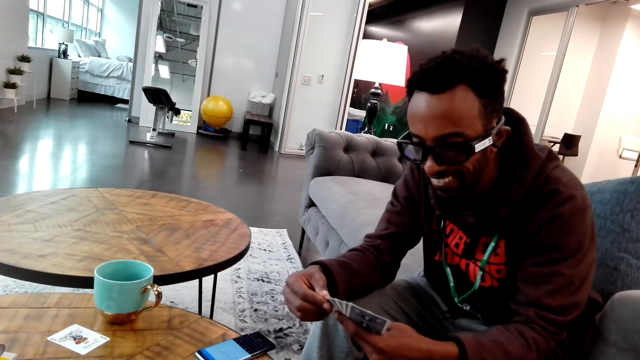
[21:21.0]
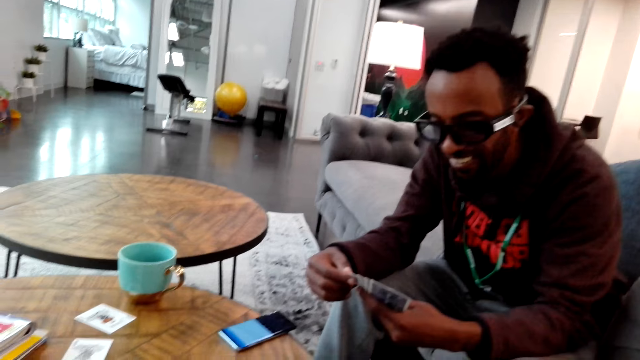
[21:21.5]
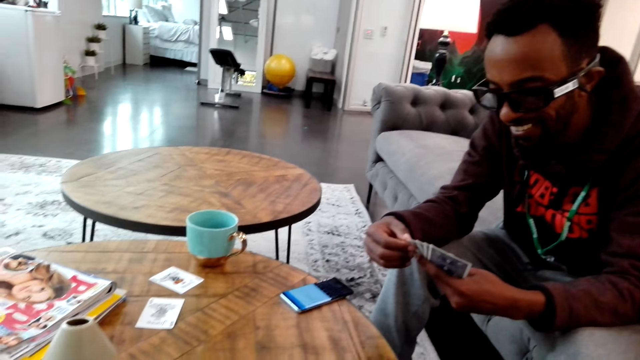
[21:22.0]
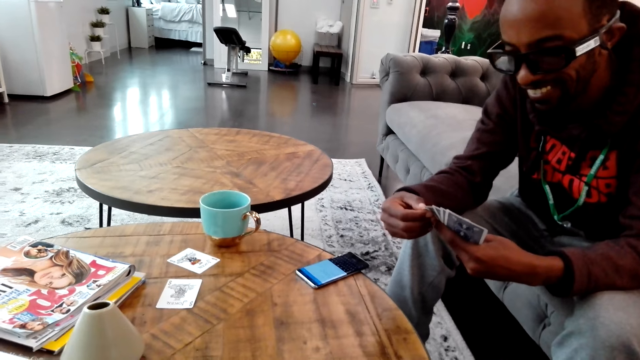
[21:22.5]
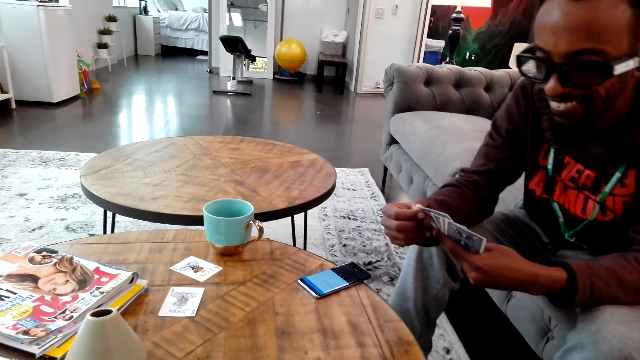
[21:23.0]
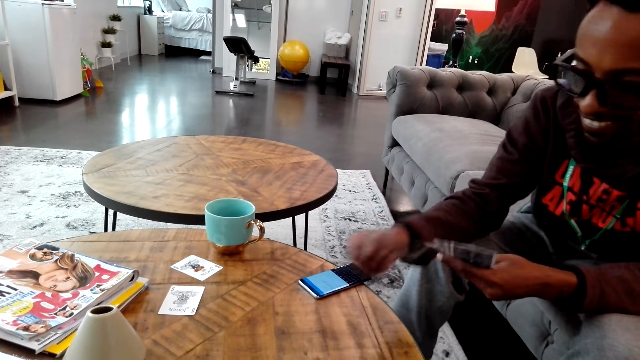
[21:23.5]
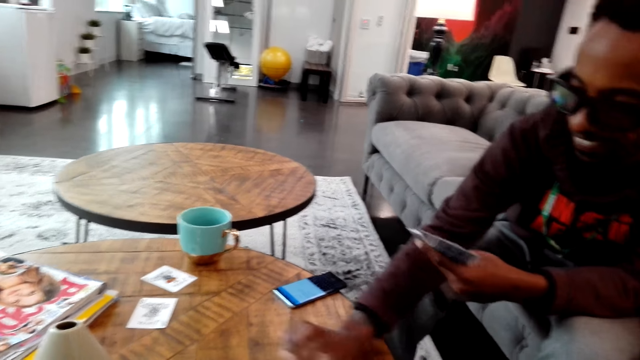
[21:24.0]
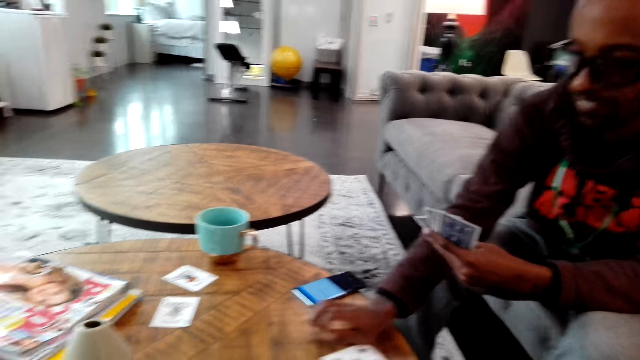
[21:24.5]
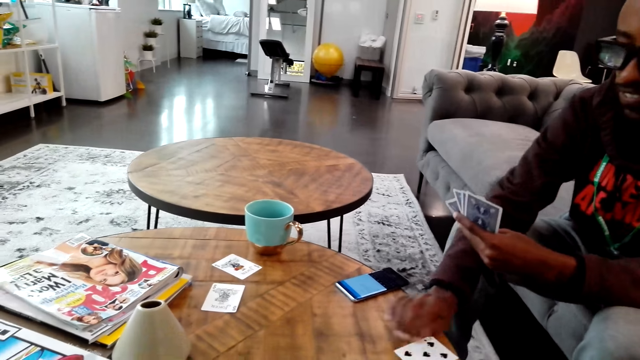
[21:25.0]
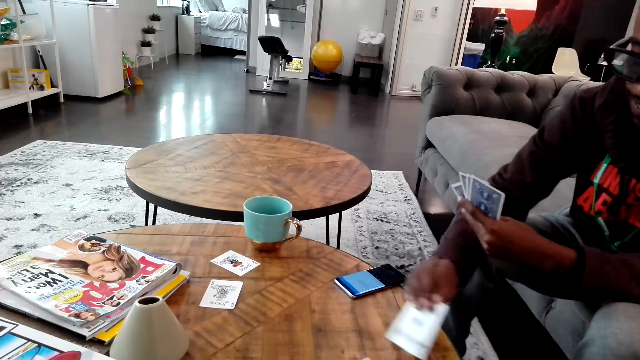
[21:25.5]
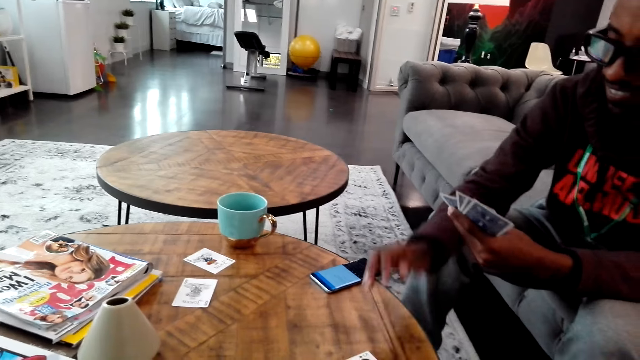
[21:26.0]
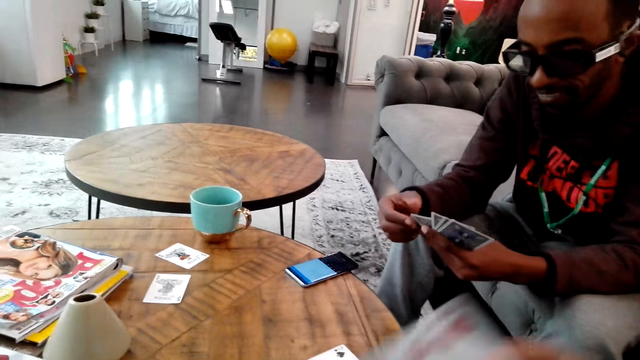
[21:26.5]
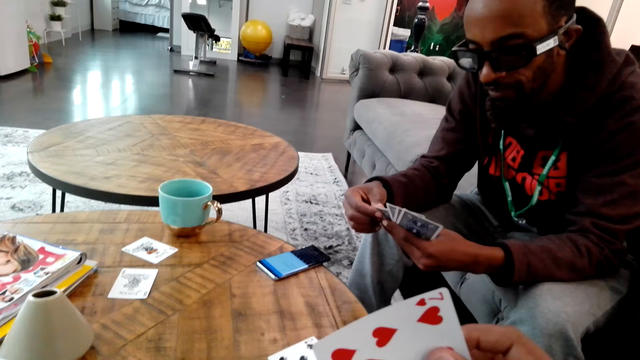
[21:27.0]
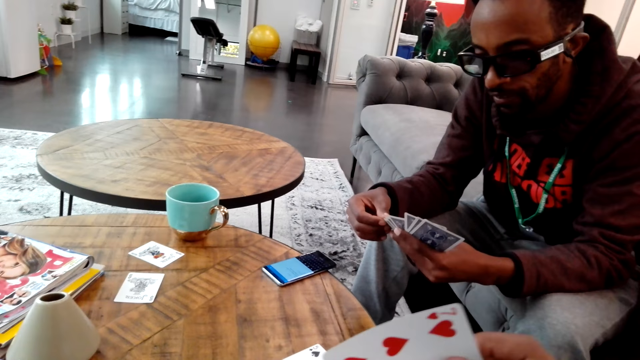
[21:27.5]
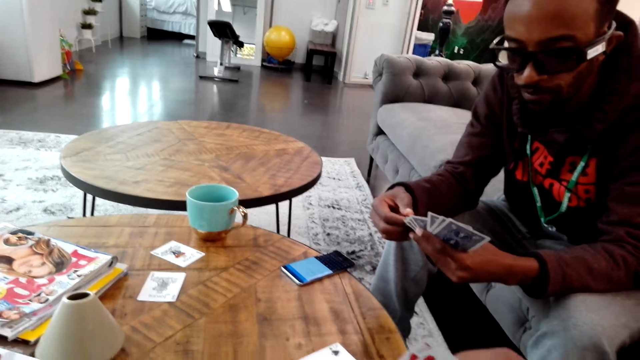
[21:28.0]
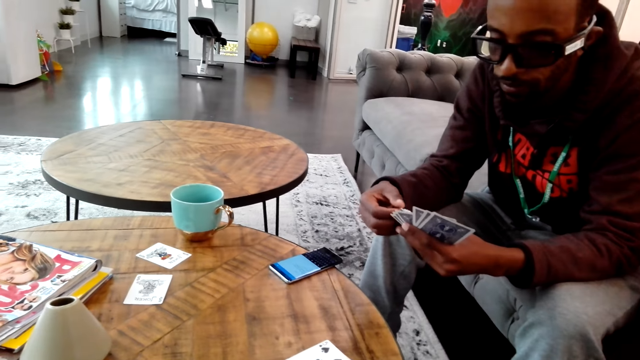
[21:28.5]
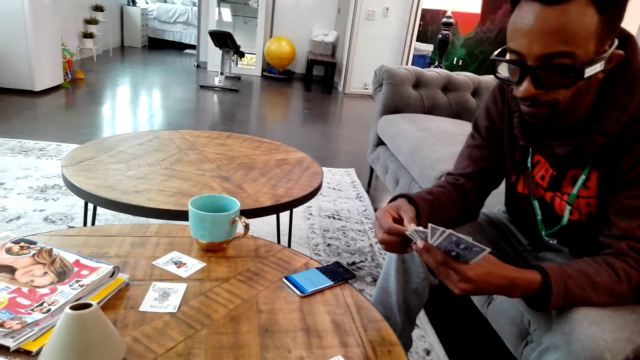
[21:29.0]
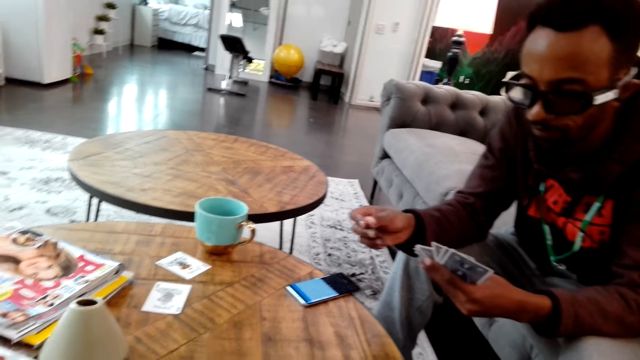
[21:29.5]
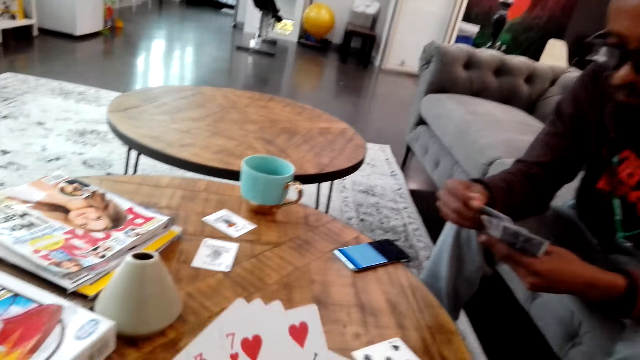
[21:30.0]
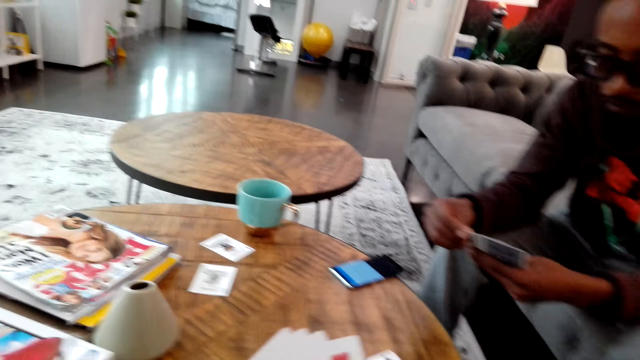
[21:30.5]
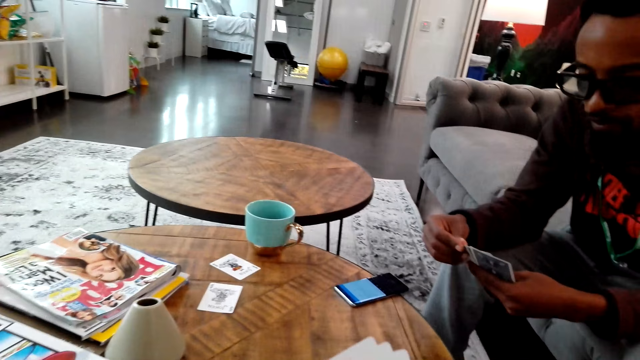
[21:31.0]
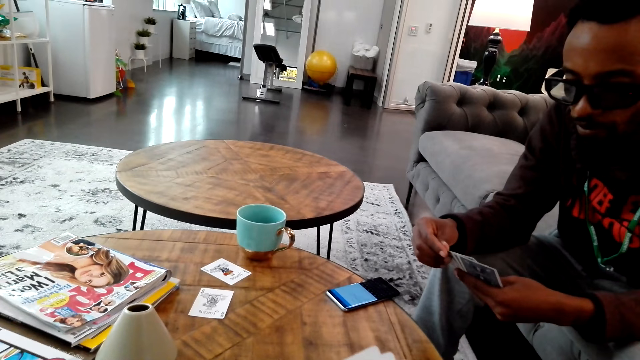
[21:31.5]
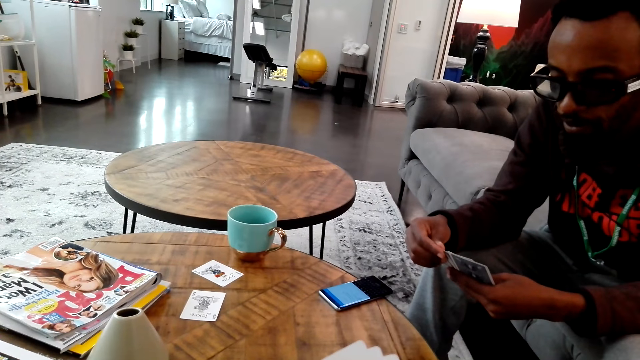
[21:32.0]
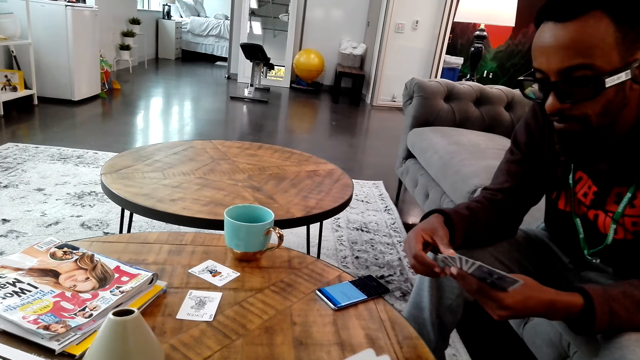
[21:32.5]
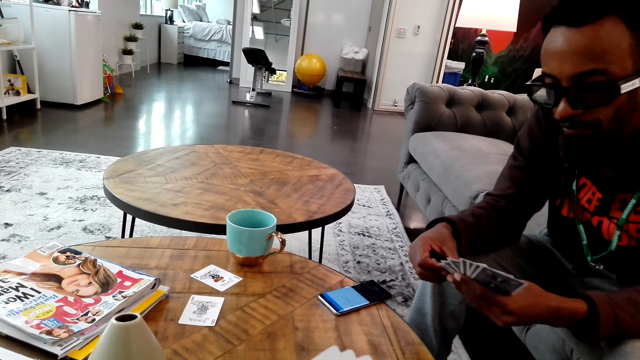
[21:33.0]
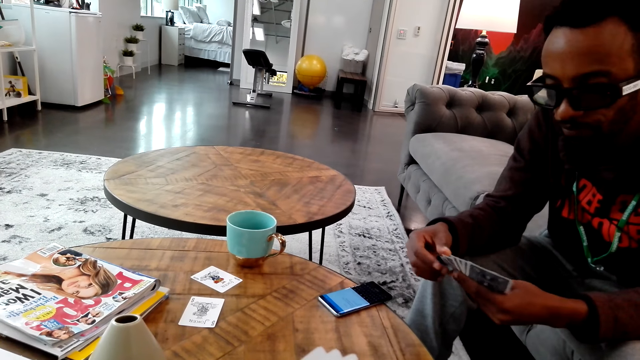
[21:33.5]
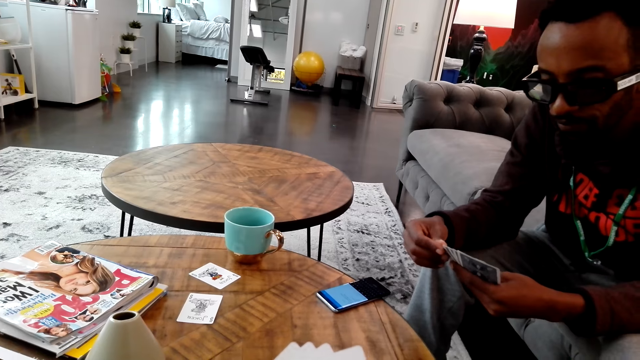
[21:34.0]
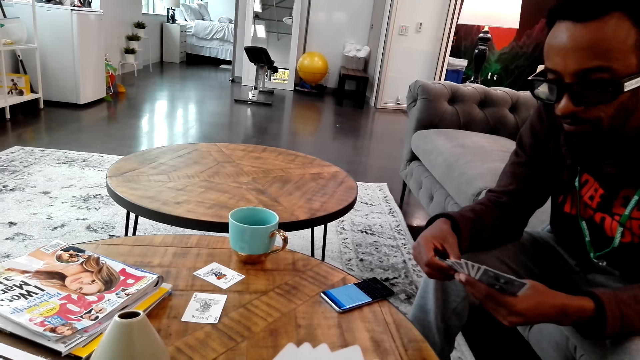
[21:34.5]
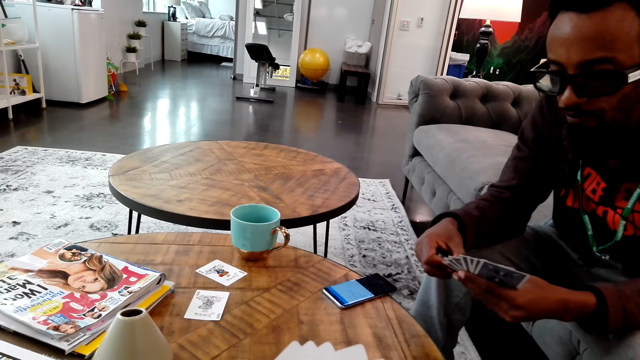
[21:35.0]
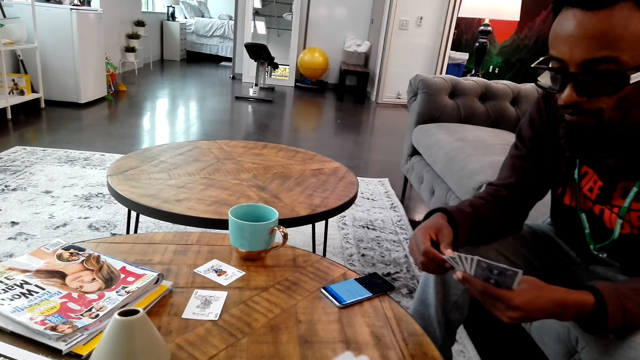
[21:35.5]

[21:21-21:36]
A man plays cards with the camera wearer. The man places a card on the table. The camera wearer moves the card on the hand. The man holds the card on the hand and moves the card on the hand. The camera wearer moves the card on the hand. The man holds the card on the hand.

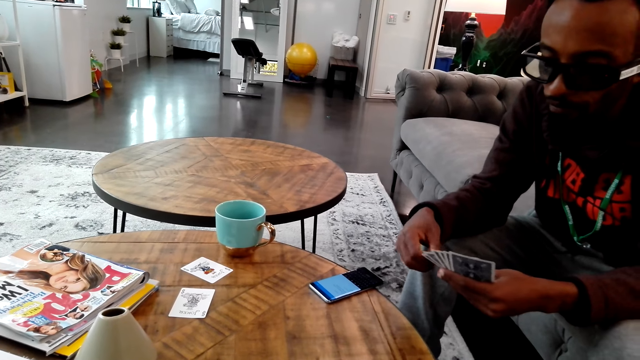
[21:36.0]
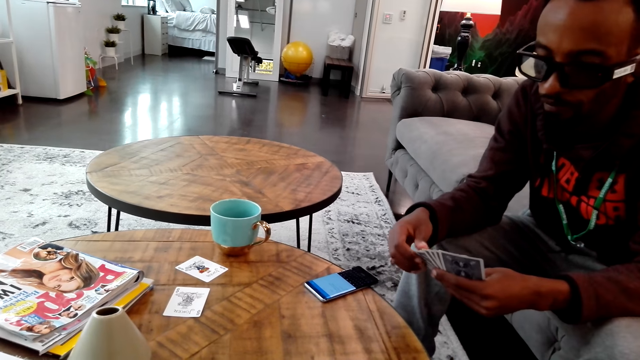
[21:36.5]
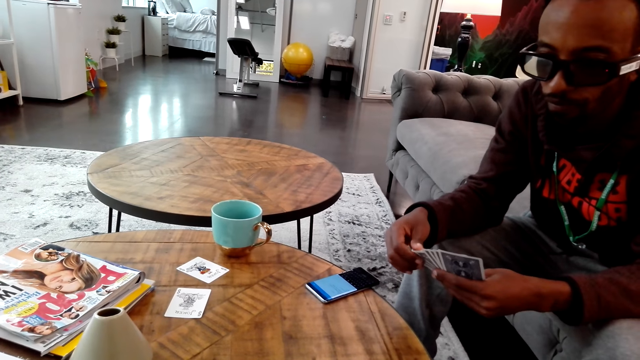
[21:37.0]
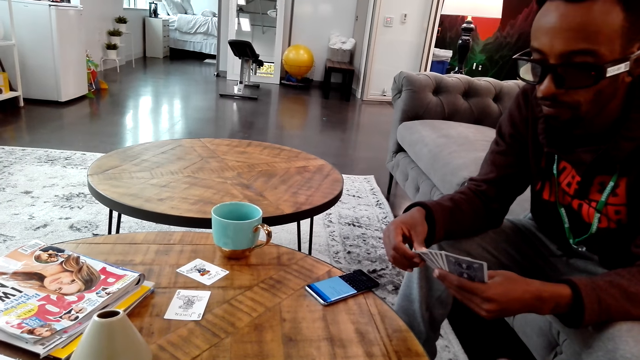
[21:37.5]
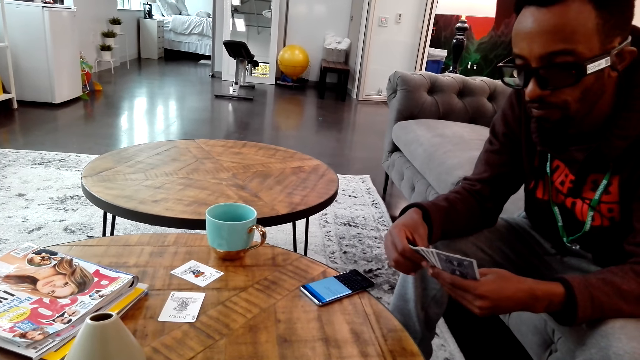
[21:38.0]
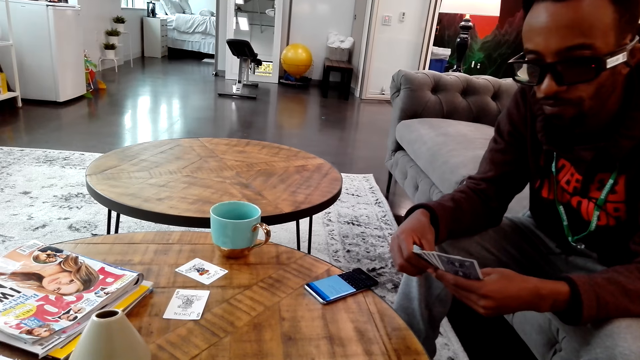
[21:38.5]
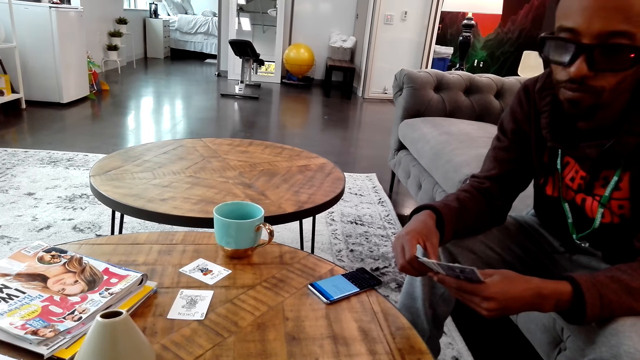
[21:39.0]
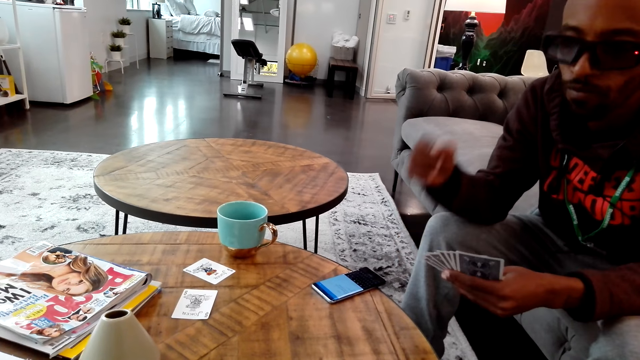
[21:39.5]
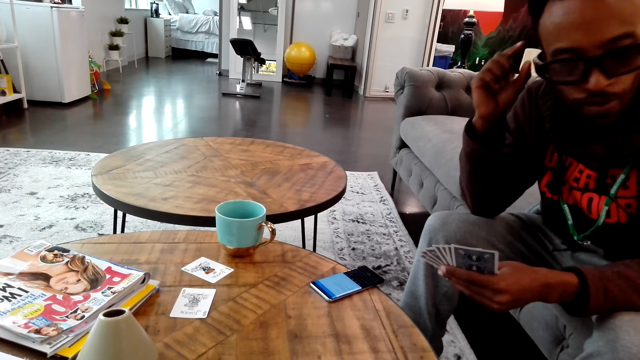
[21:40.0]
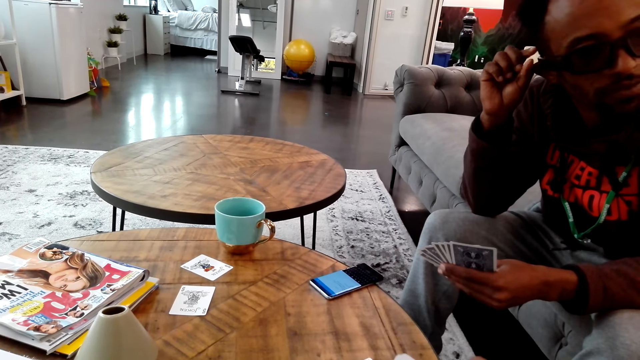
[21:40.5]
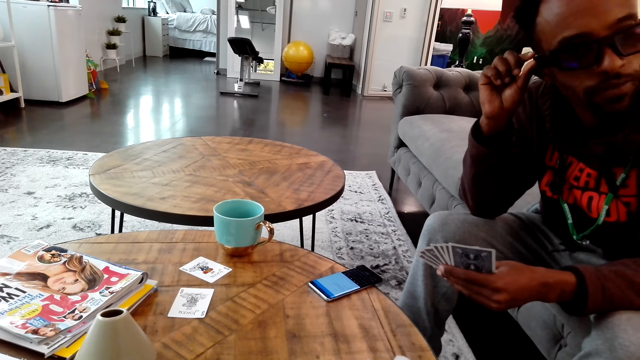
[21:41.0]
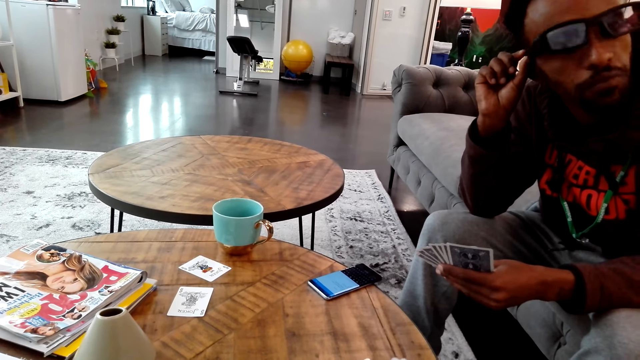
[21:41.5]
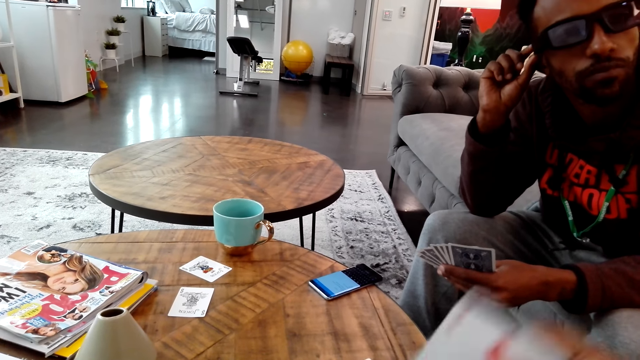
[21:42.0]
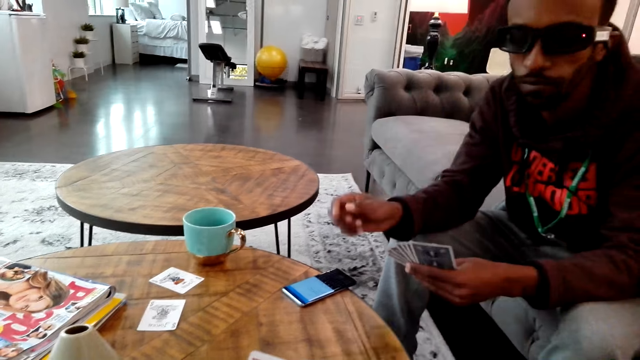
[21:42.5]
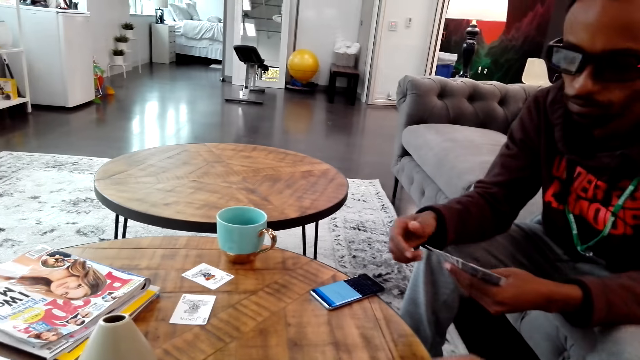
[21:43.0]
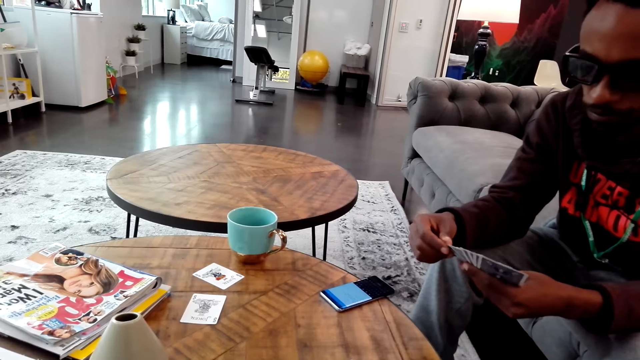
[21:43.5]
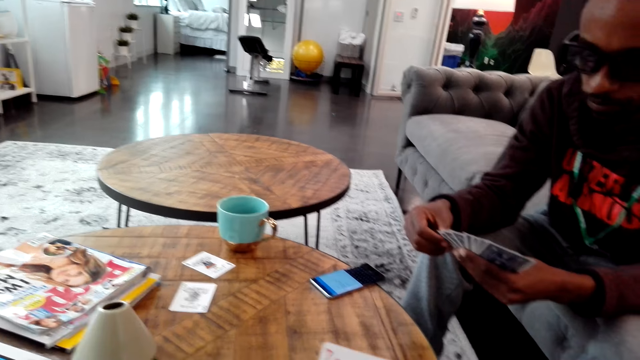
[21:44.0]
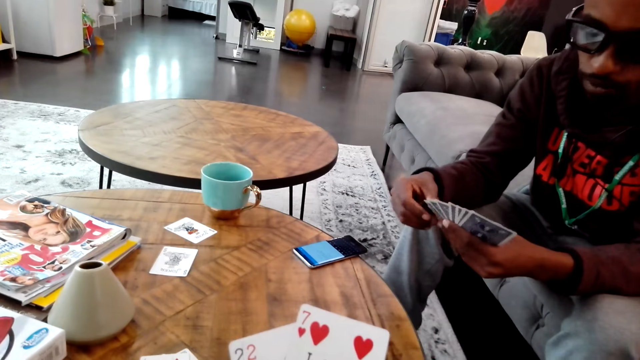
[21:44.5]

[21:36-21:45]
The camera wearer does something. A man aligns the spectacles with a hand. The camera wearer moves a card with the hand.
